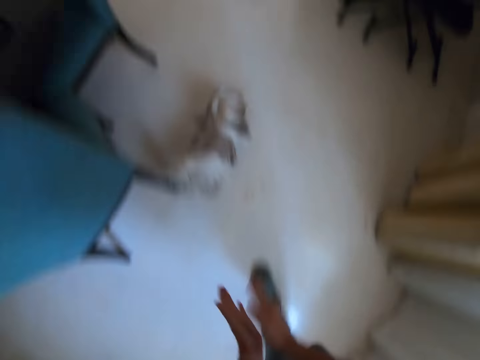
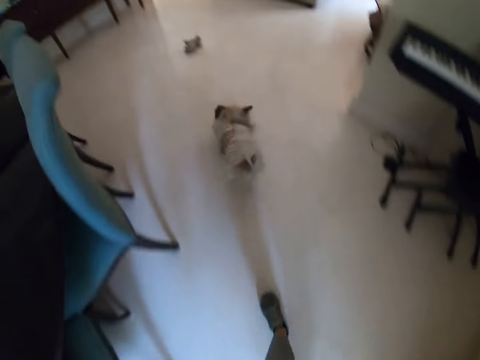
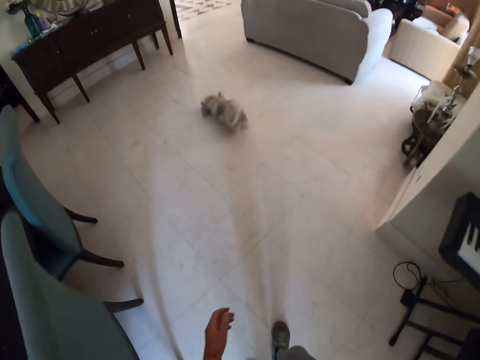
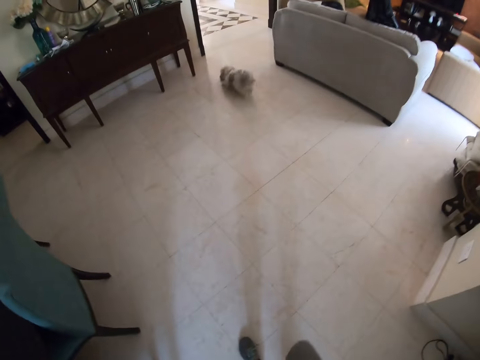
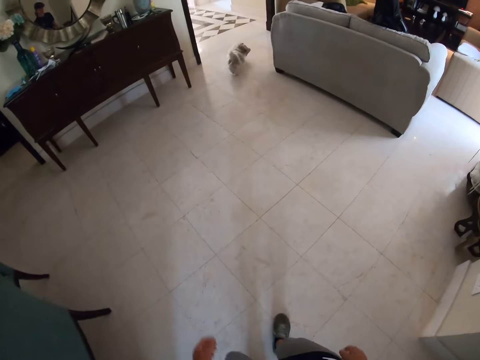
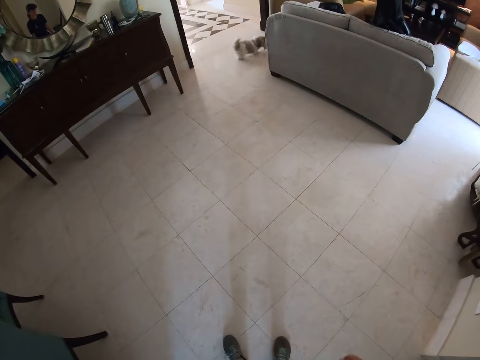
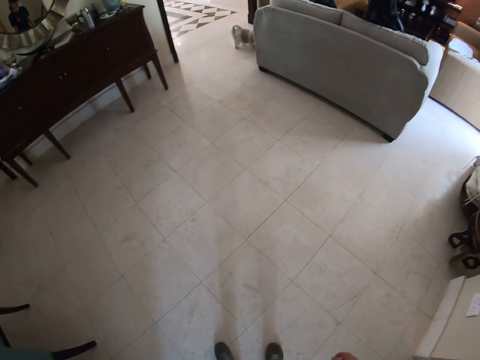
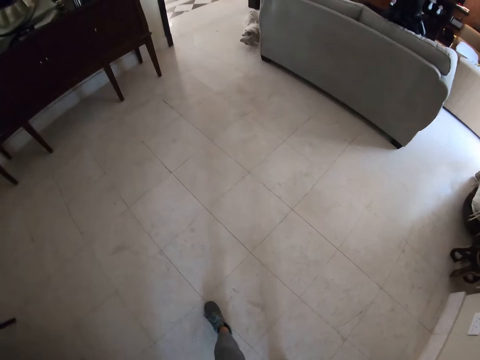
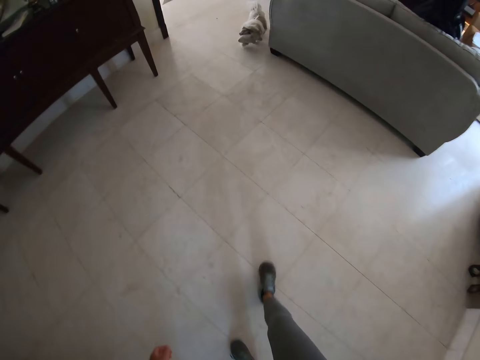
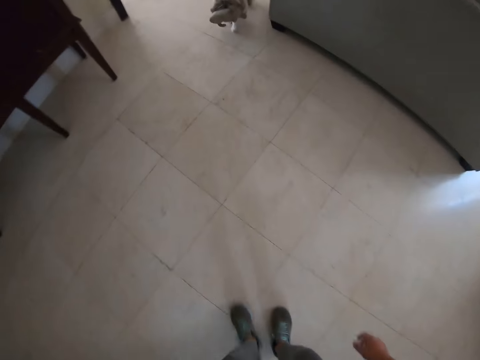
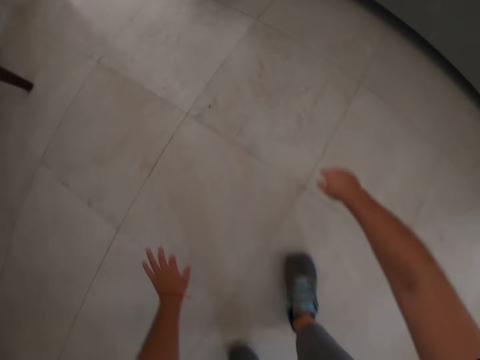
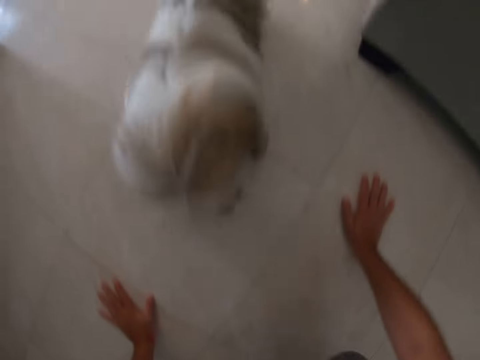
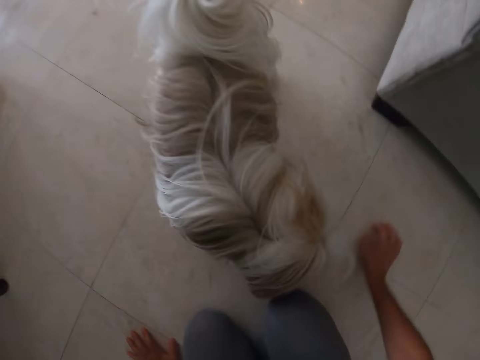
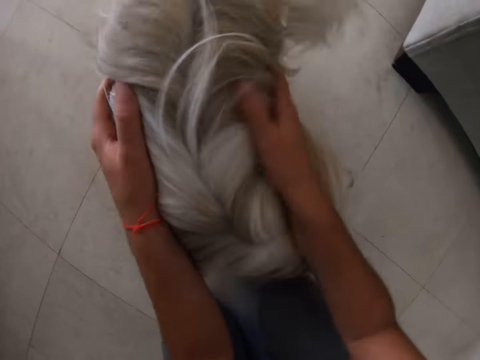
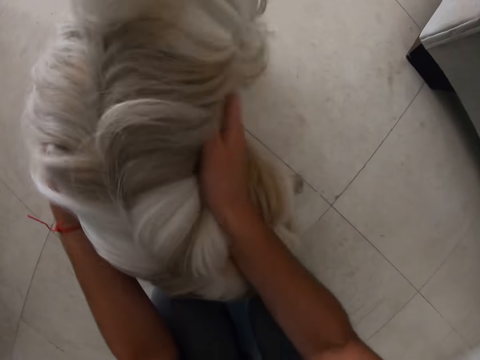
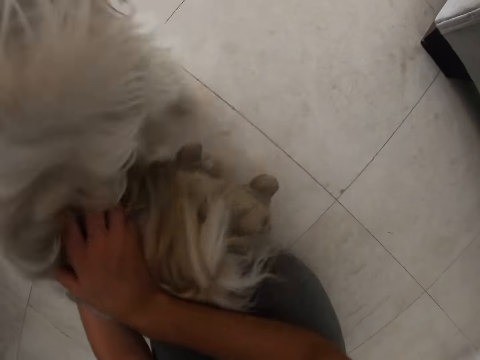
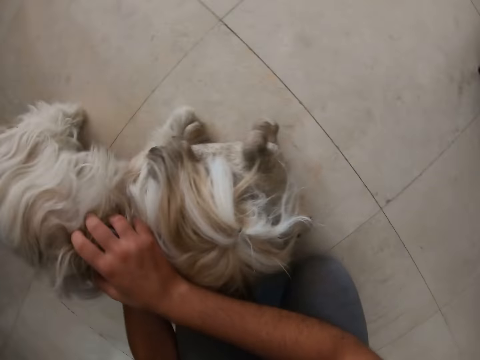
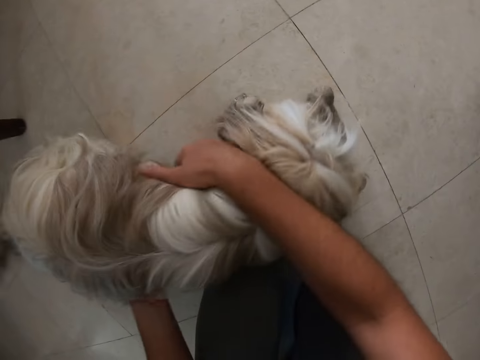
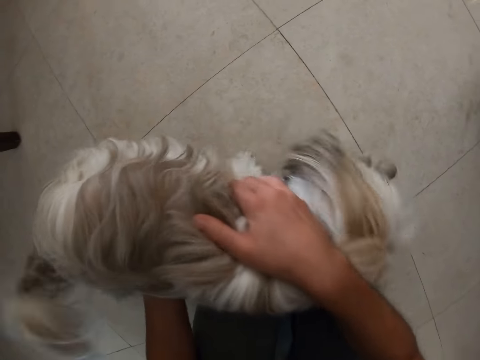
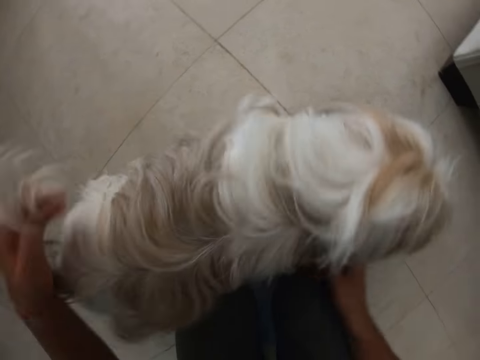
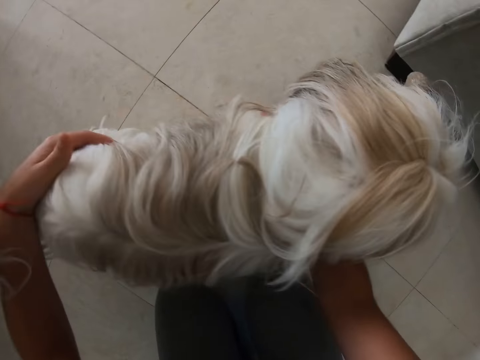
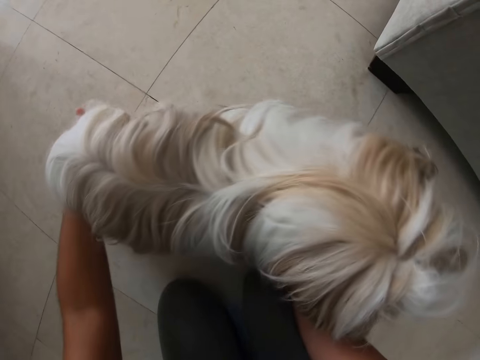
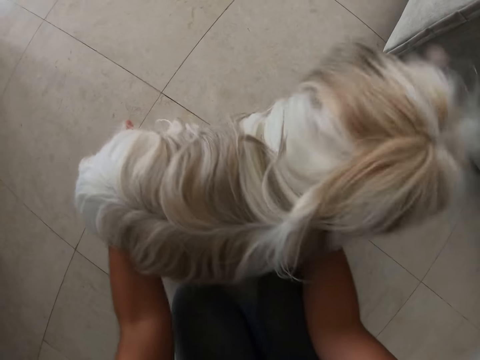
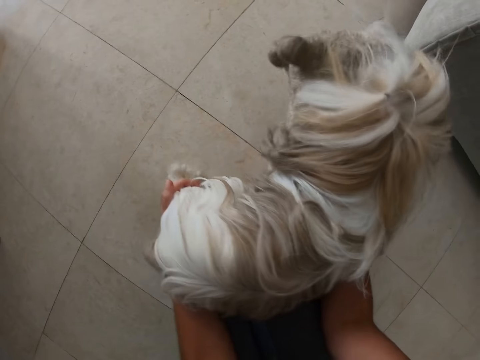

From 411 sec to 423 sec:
The camera wearer chases the dog. They walk round the room. They kneel on the floor and play with the puppy.

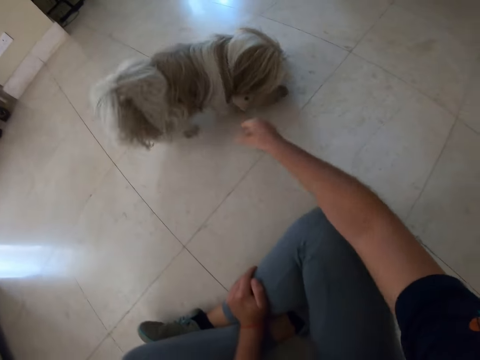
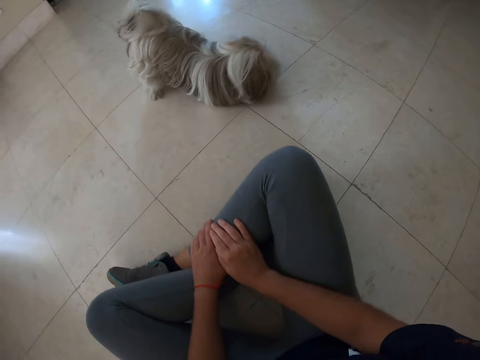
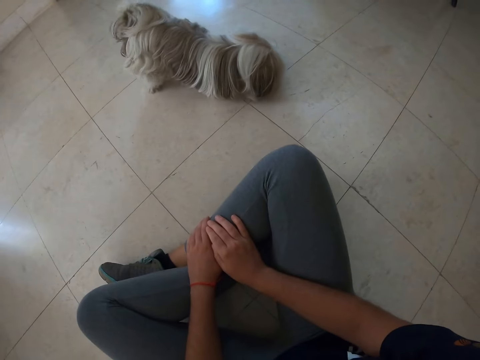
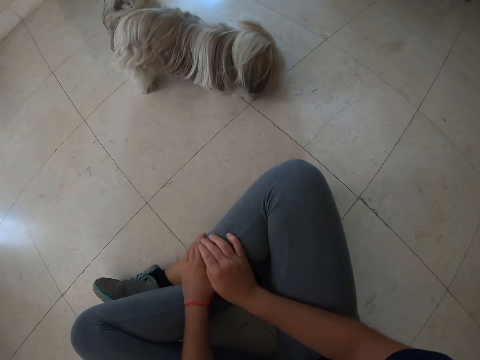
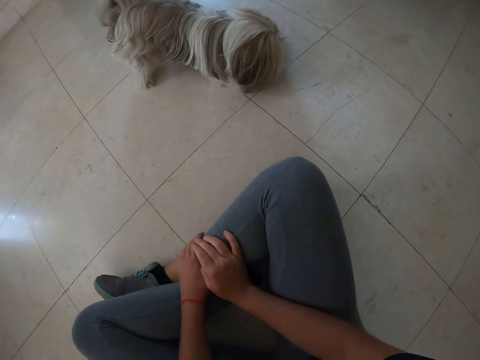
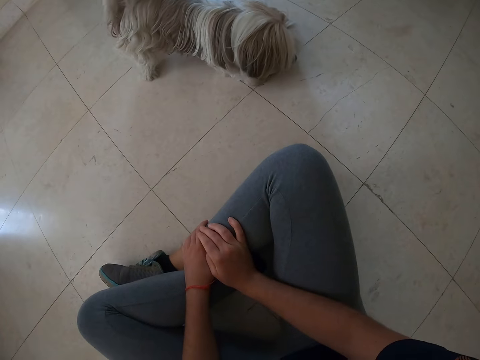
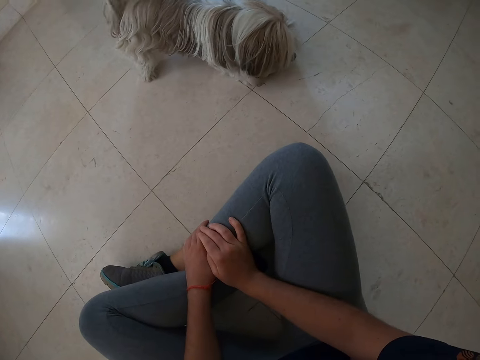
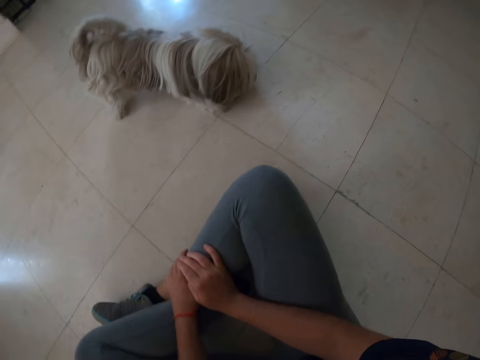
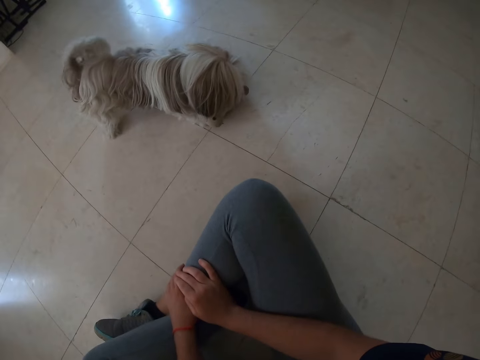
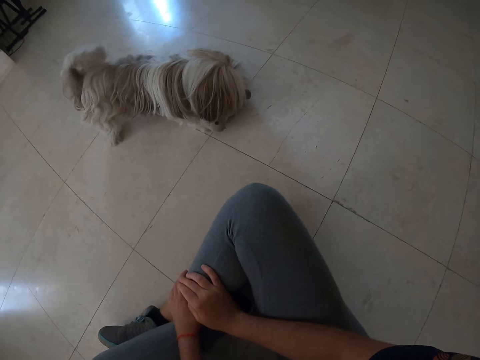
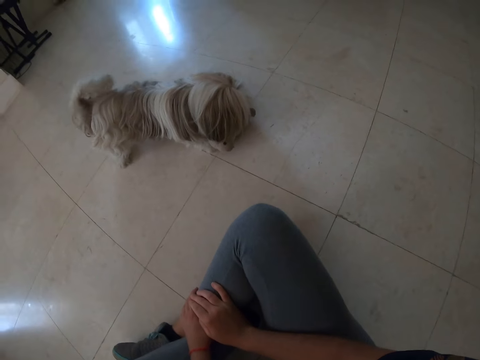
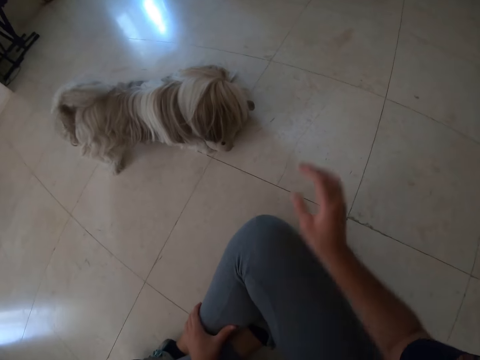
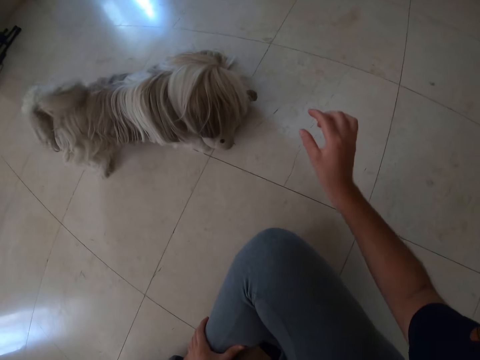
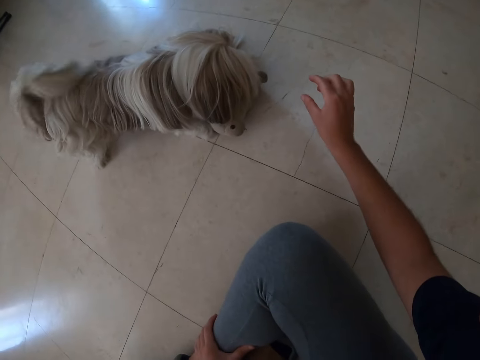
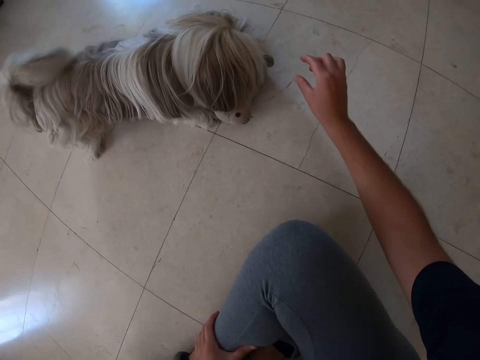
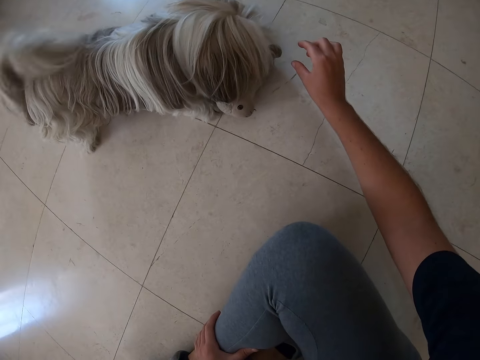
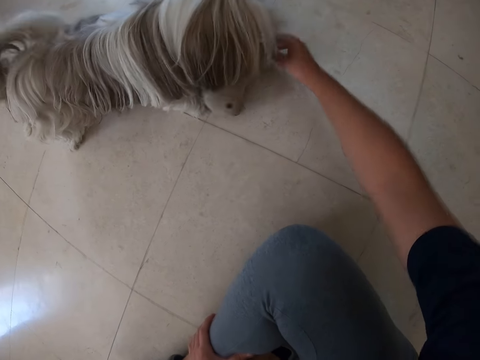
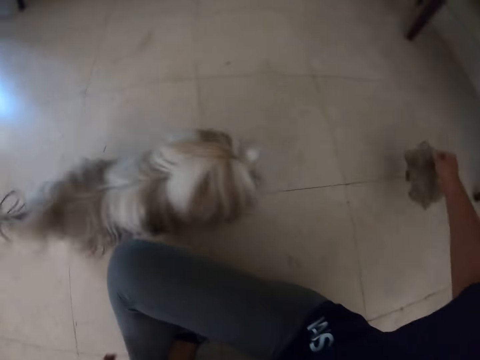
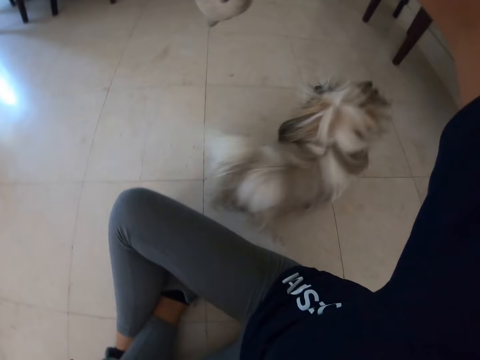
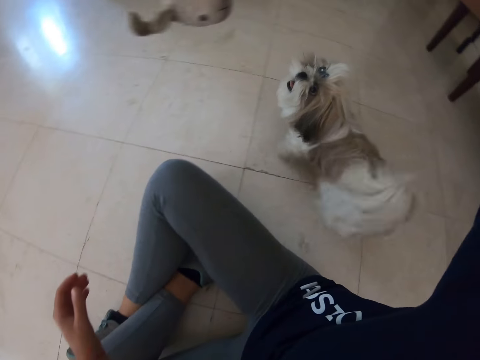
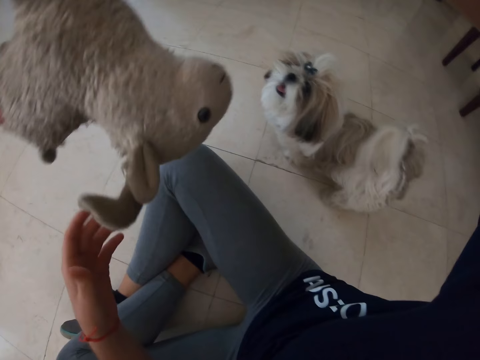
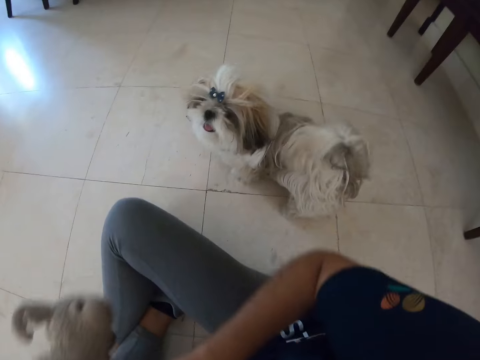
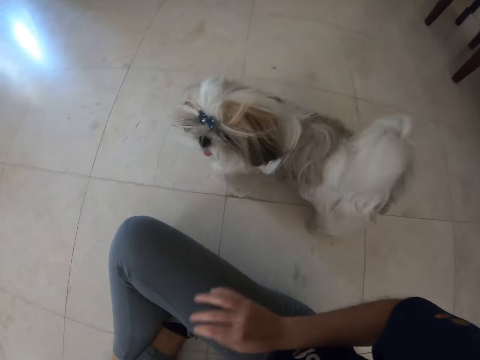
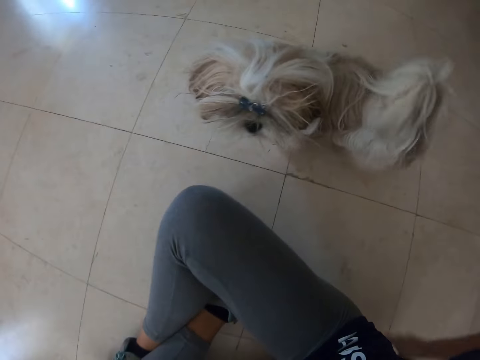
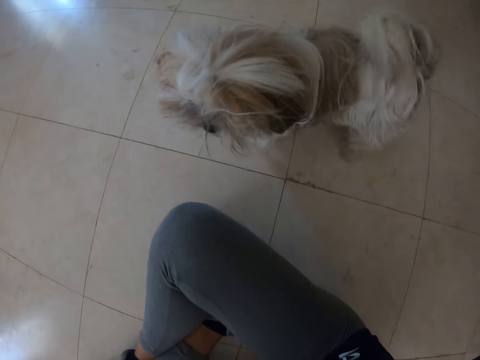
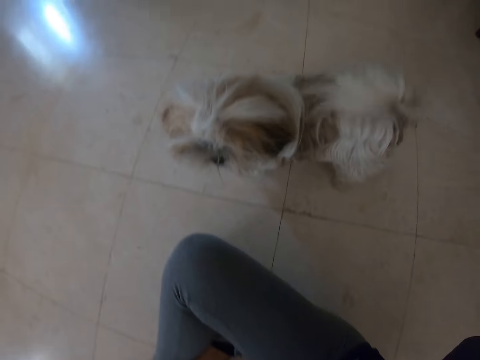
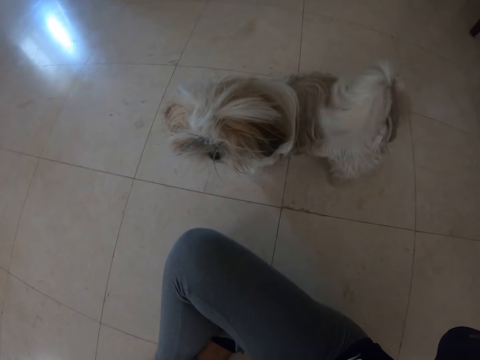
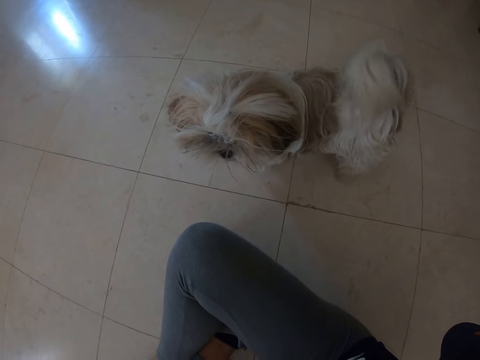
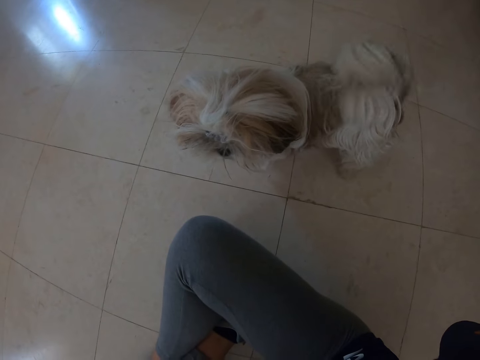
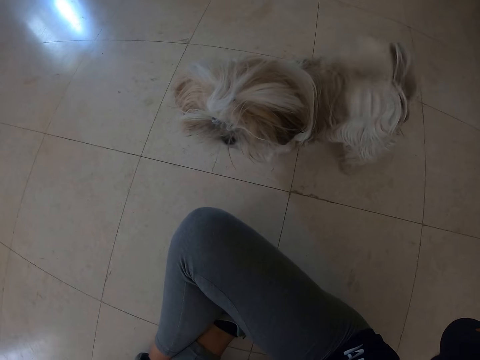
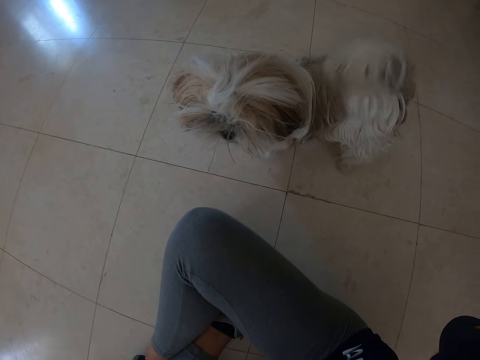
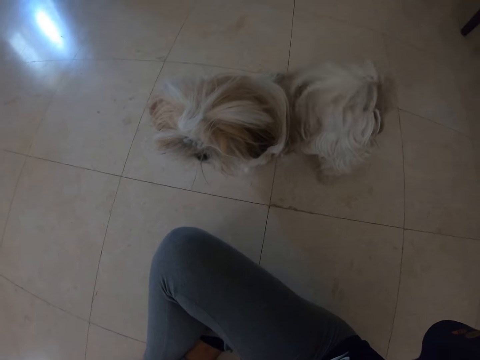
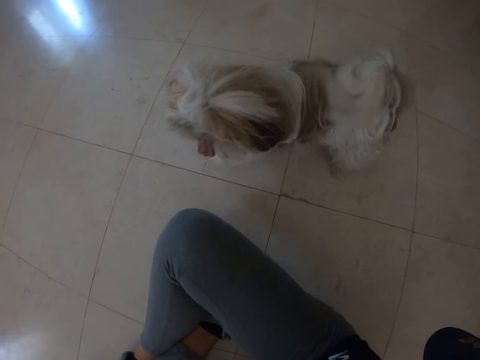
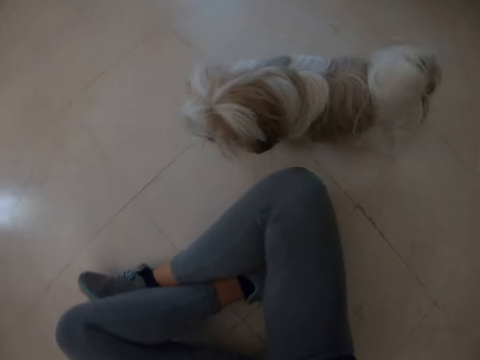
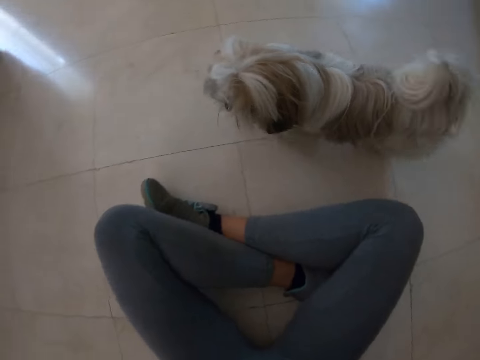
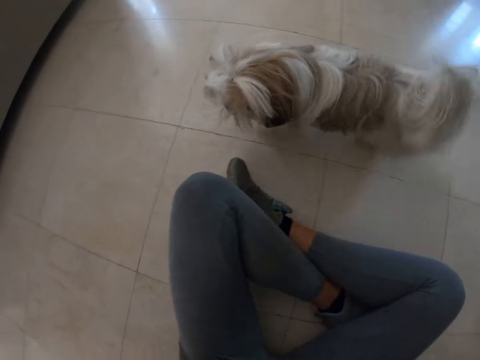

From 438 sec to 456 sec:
The camera wearer sits on the floor. They snatch a toy from the dog.
